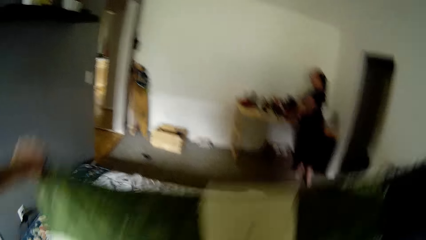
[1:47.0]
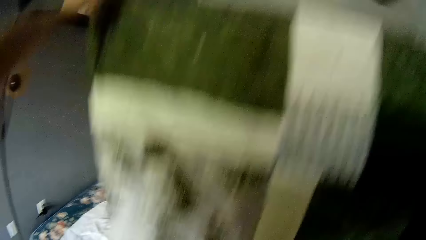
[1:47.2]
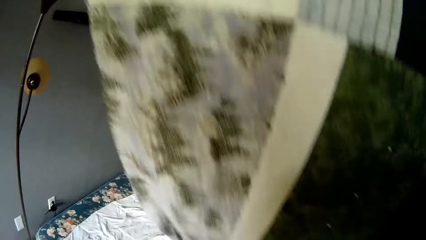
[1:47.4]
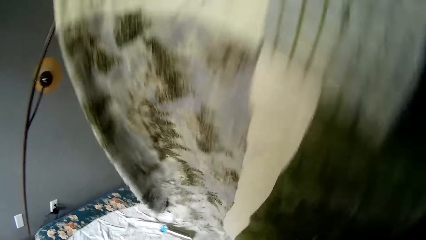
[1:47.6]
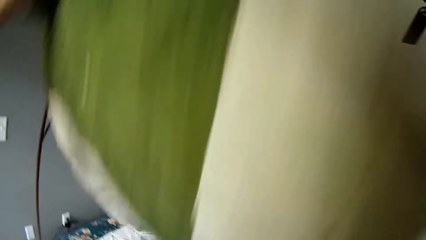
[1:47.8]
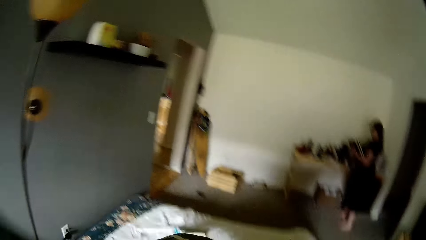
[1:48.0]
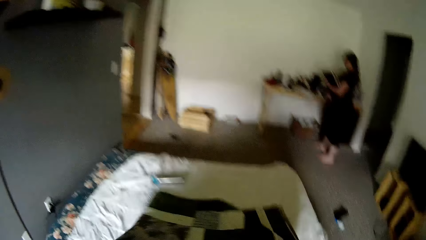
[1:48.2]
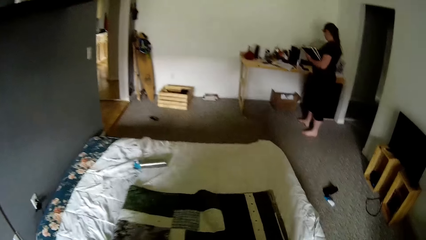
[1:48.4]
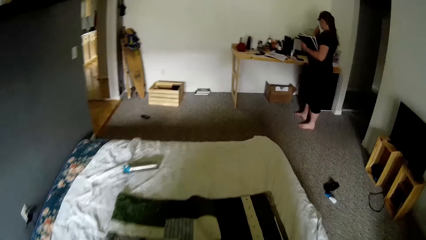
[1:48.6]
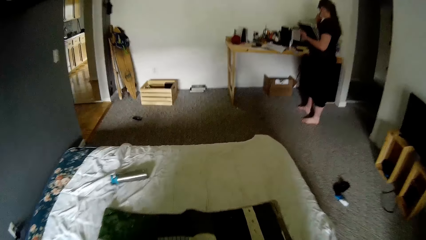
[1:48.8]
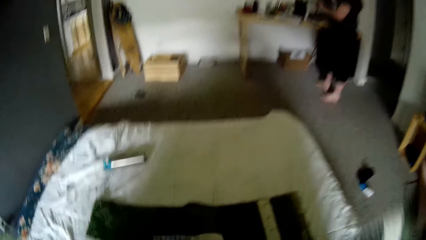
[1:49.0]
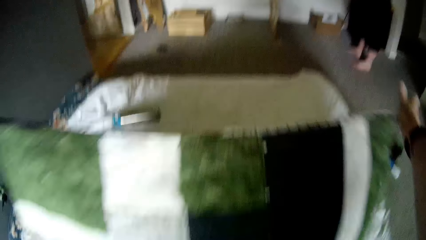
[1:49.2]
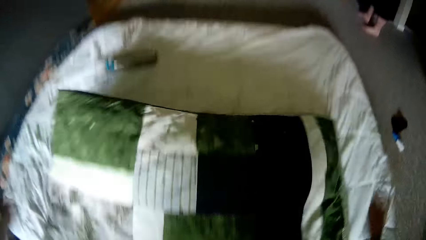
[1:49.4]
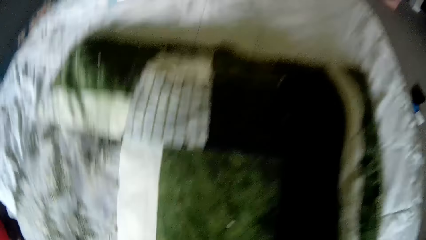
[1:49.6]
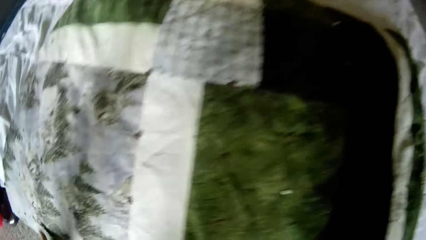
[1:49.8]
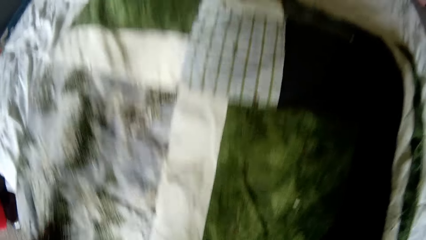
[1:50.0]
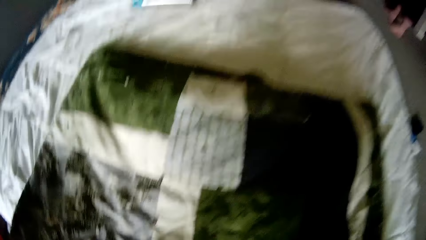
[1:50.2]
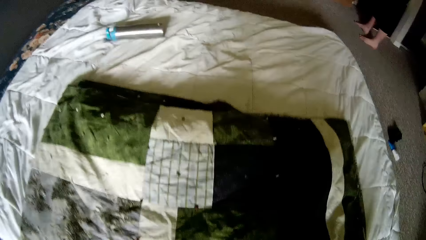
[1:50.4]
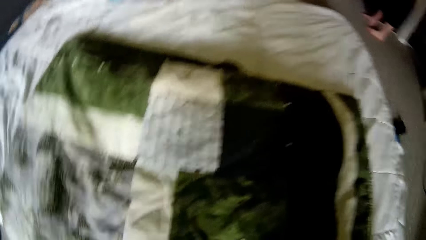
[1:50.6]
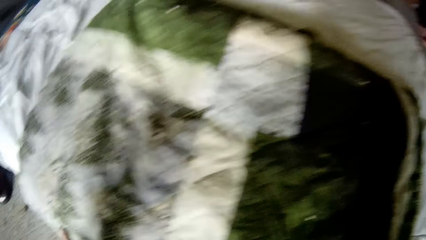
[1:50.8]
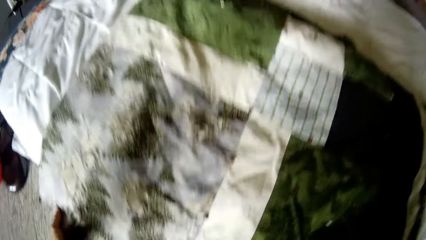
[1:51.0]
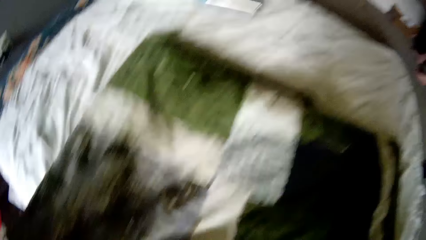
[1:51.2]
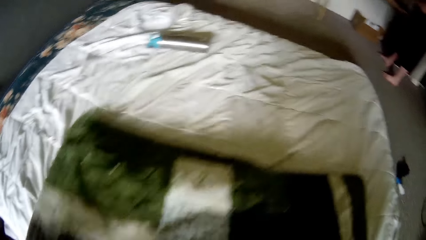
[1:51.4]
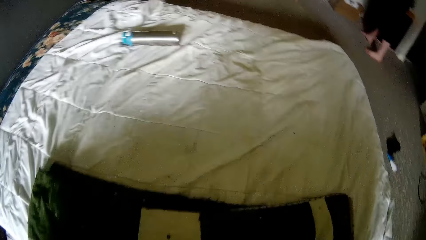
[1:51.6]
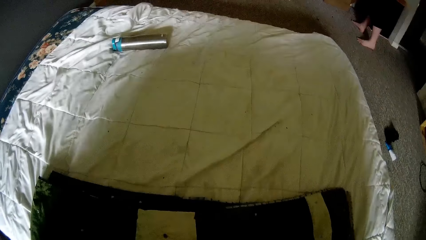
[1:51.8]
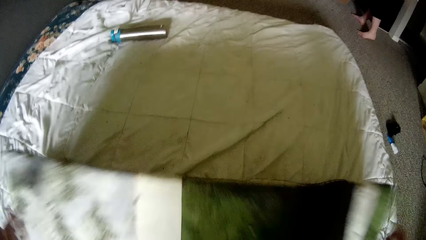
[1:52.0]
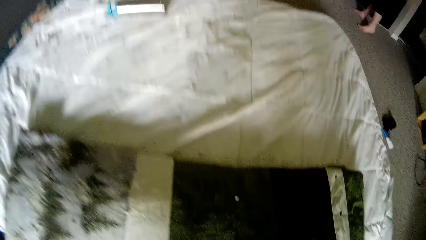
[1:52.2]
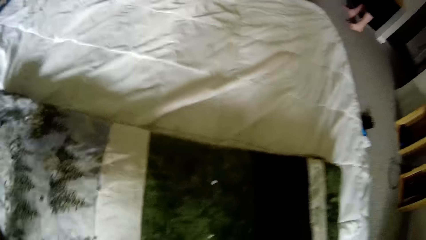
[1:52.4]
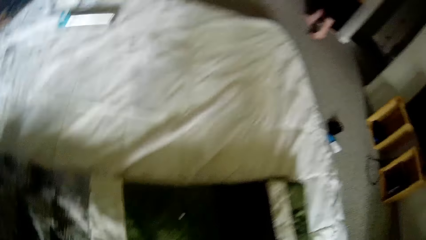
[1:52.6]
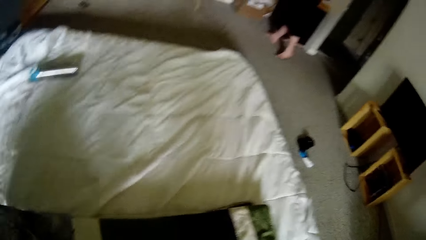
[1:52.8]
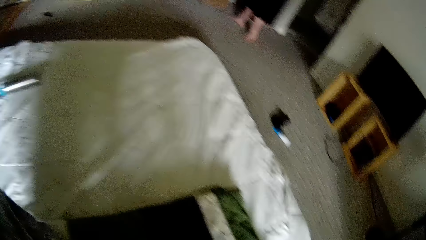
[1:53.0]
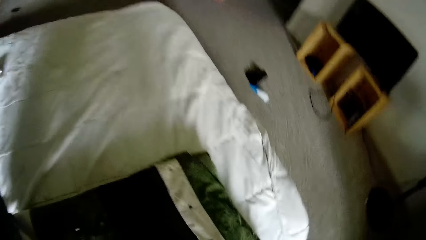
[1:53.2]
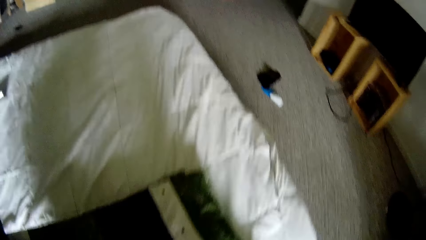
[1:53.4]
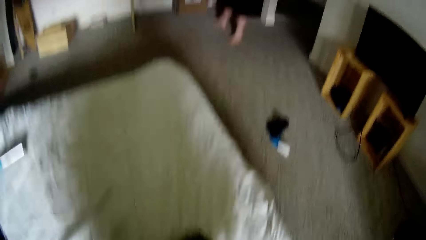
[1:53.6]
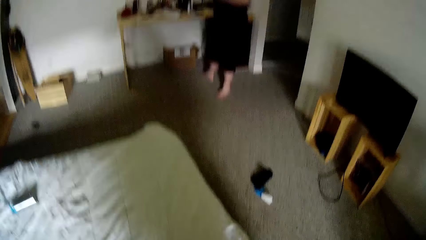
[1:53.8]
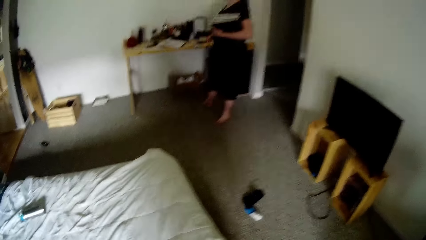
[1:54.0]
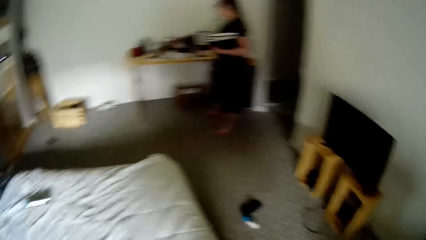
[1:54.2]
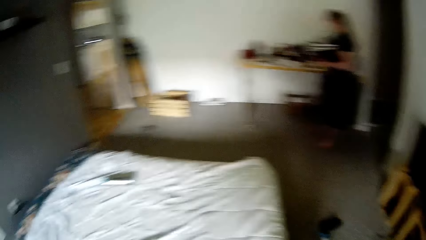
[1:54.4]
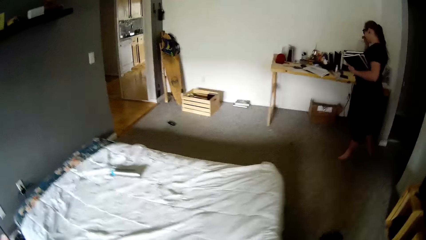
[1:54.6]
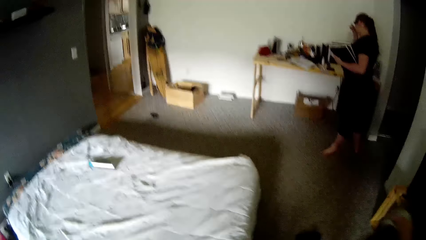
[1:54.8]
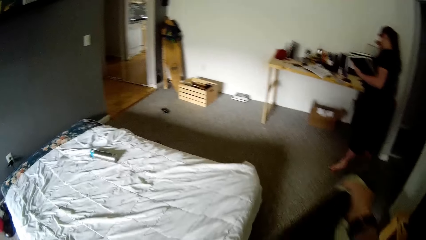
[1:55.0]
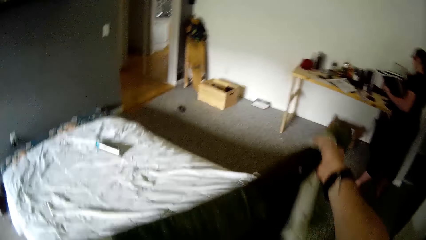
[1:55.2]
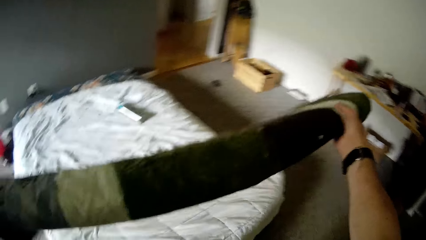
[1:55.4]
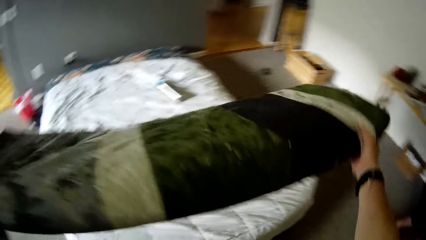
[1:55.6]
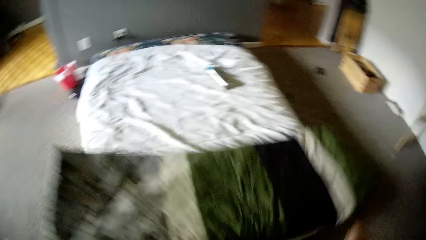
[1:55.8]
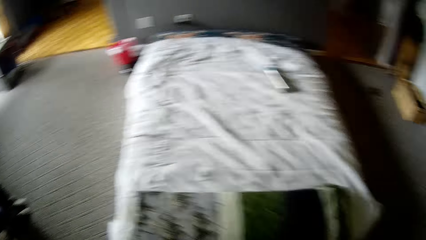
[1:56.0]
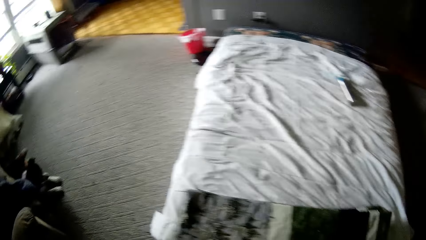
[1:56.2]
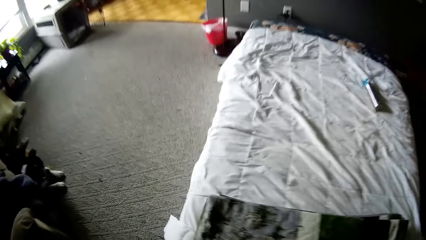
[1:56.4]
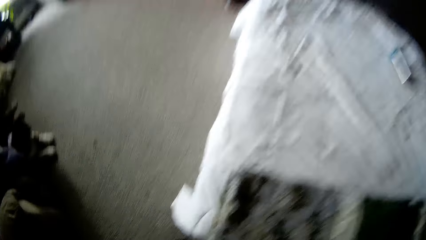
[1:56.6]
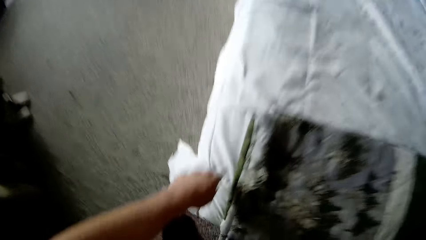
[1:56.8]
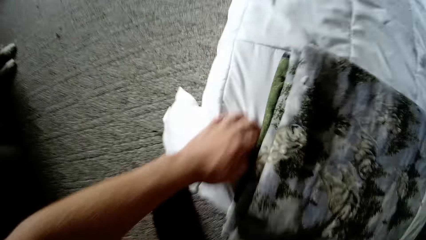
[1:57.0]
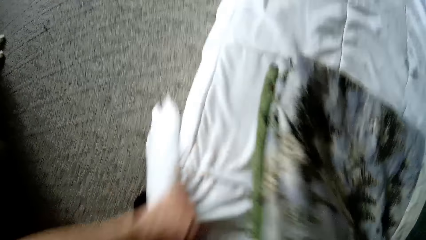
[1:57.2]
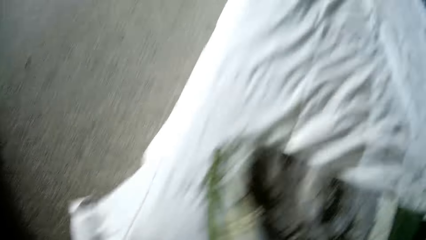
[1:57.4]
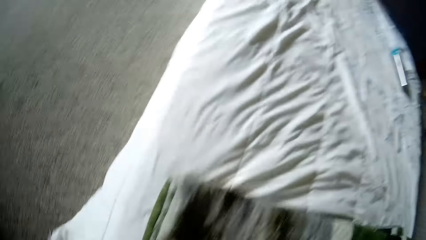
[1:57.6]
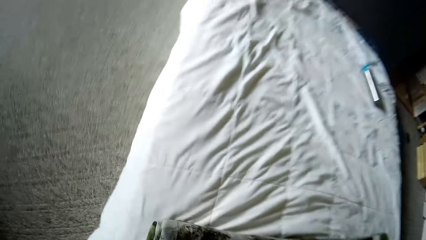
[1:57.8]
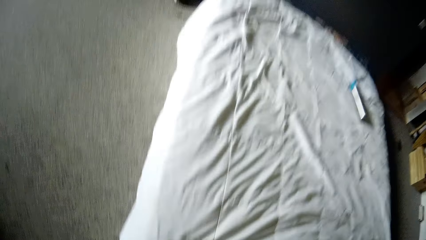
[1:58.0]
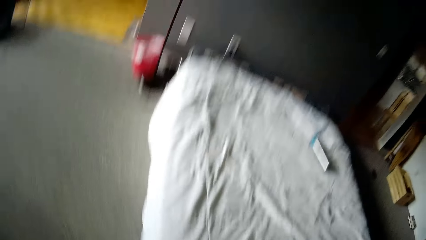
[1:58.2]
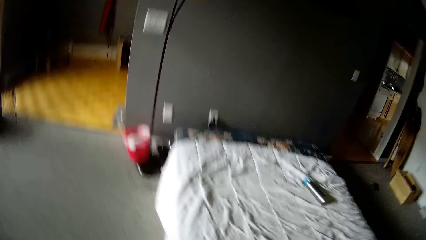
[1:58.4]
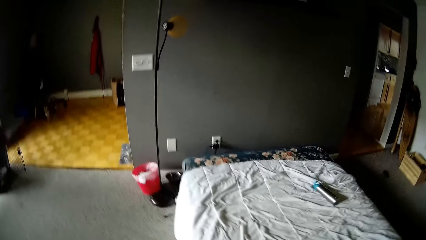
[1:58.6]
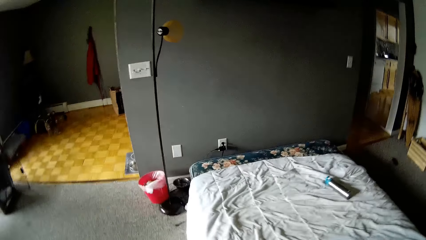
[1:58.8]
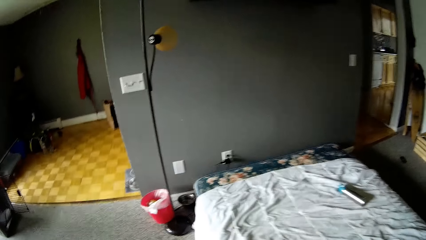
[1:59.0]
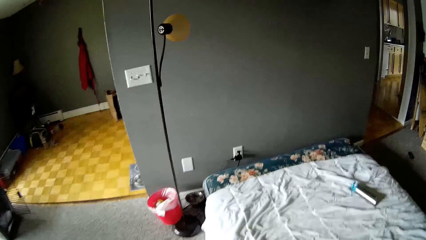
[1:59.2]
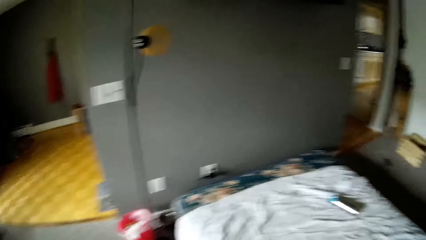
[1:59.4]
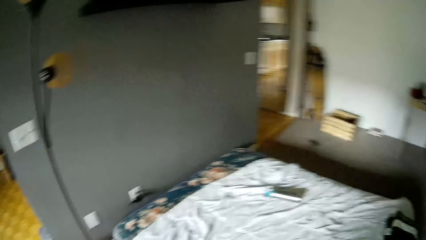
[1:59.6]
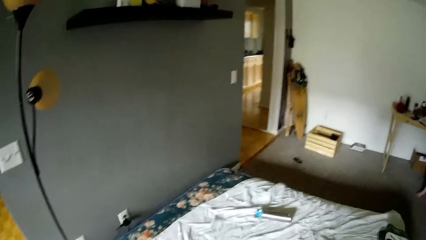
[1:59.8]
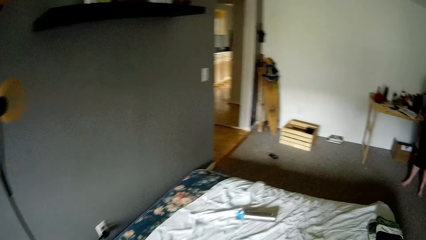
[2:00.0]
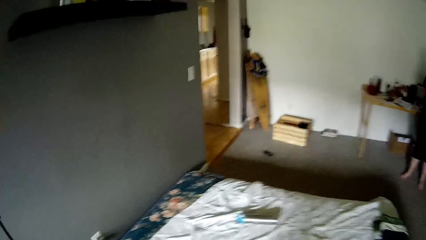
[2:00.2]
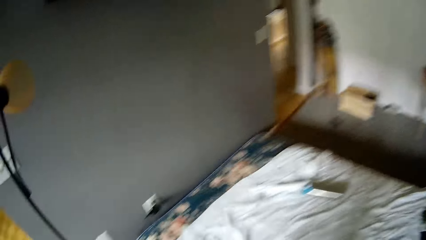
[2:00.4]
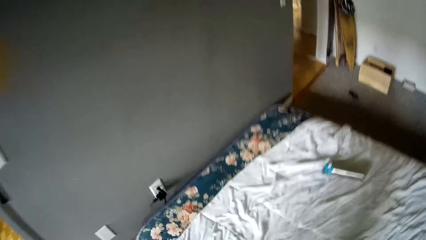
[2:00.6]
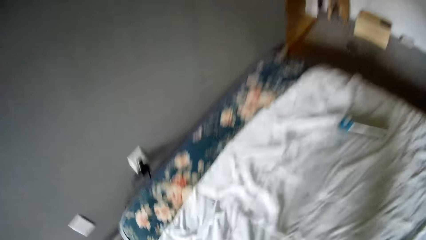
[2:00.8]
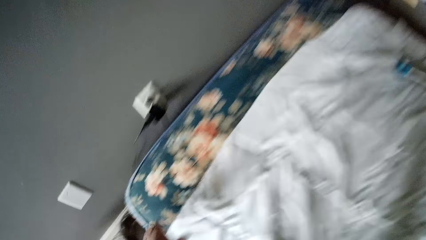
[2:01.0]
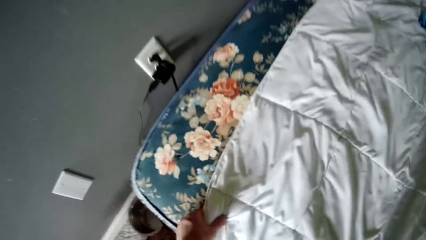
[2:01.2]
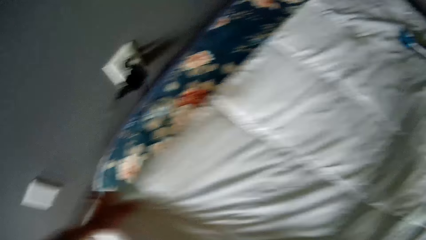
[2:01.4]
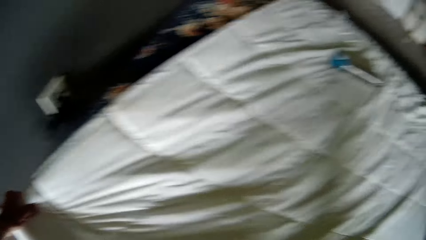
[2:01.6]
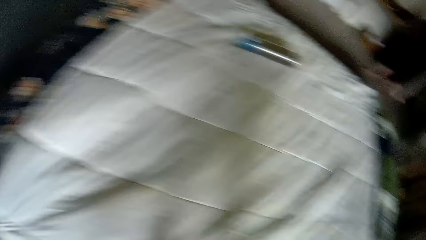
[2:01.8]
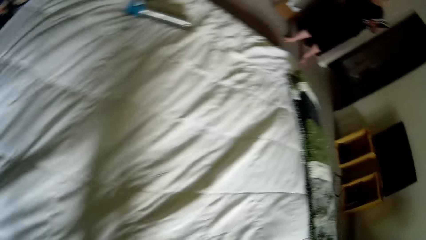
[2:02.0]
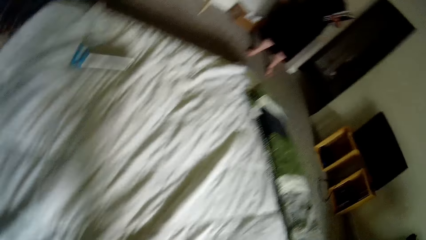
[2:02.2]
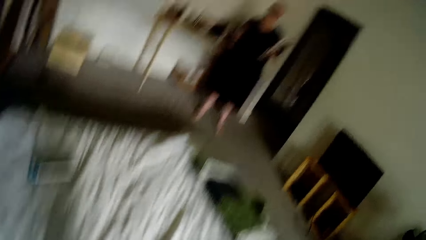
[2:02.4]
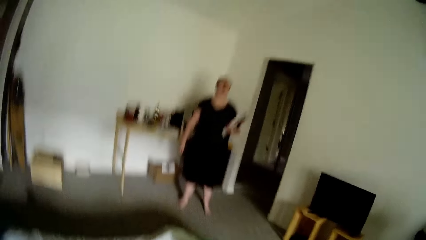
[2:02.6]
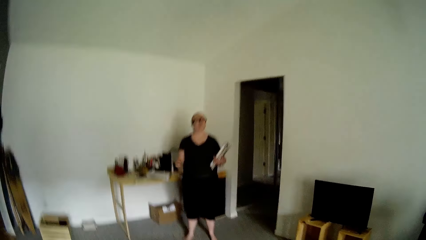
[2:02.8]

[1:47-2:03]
The camera wearer folds the duvet on the bed with both hands. He drops the folded duvet on the bed with both hands. He straightens a bed spread on the bed with his left hand. He adjusts the bed spread on the bed with his left hand. He moves around.
